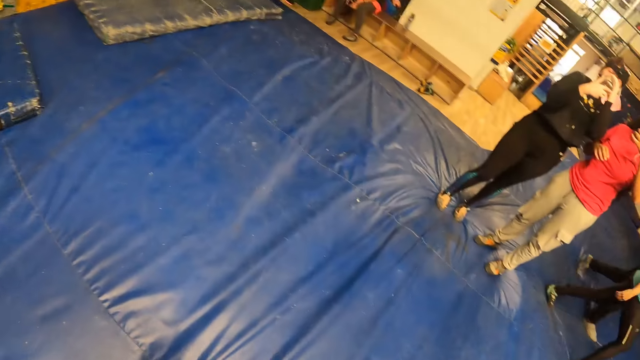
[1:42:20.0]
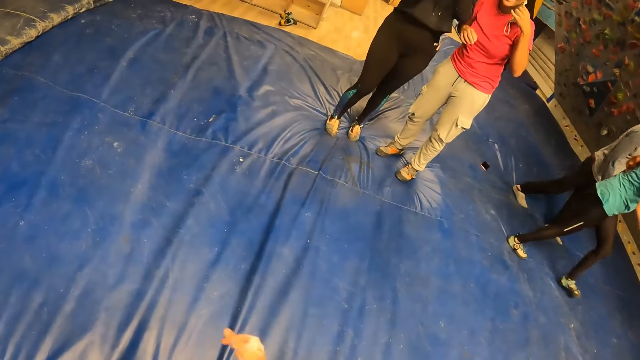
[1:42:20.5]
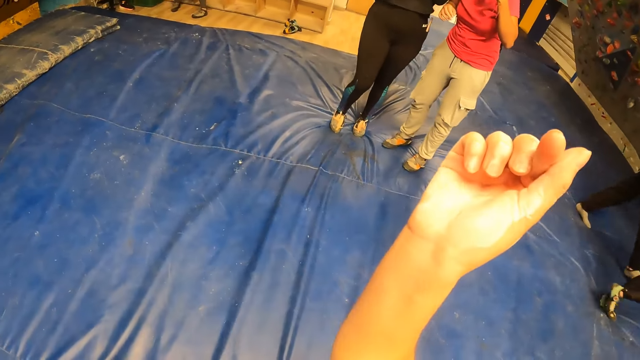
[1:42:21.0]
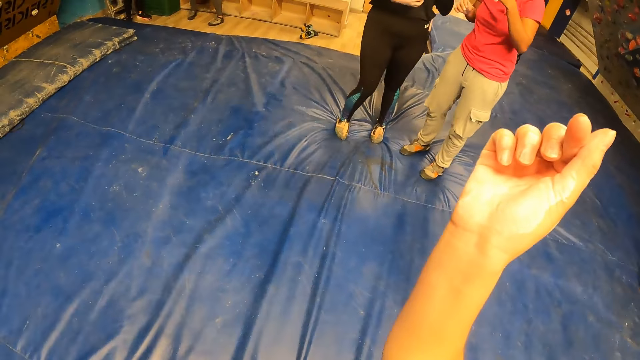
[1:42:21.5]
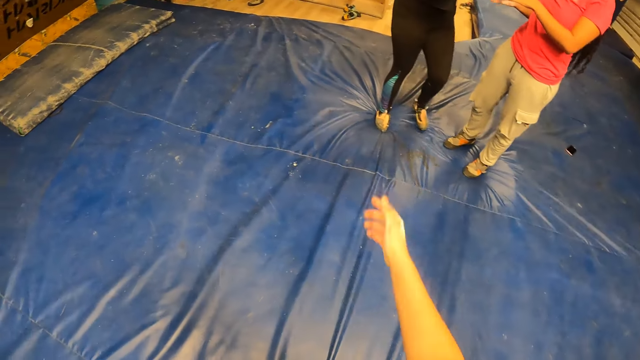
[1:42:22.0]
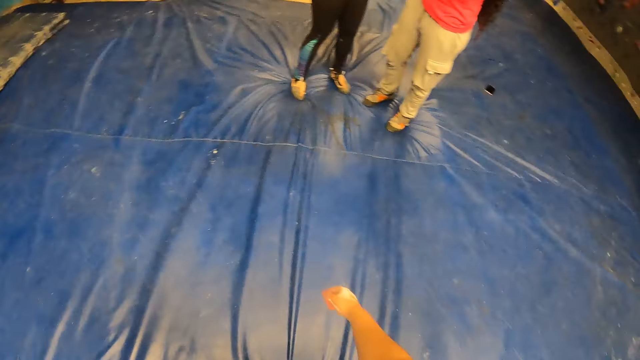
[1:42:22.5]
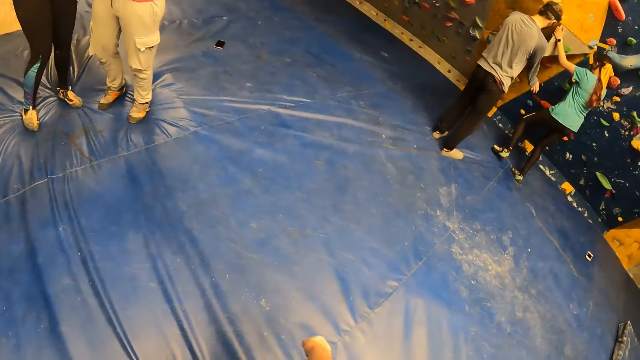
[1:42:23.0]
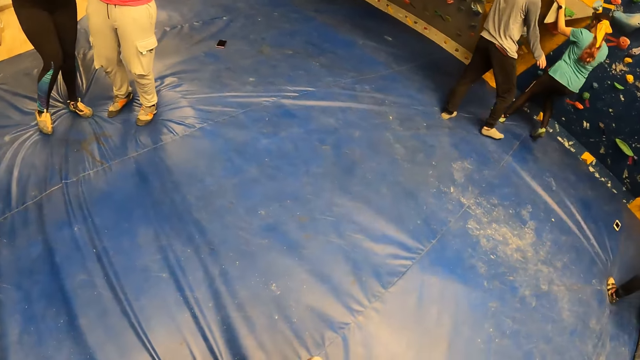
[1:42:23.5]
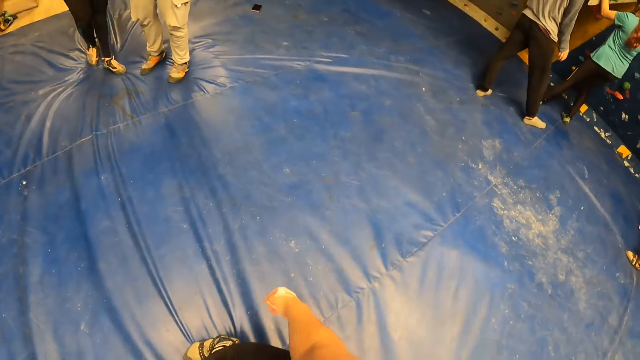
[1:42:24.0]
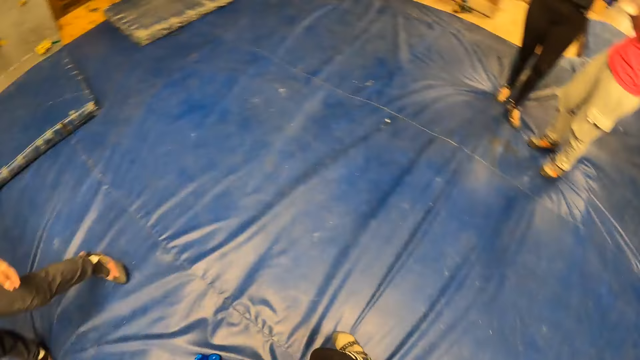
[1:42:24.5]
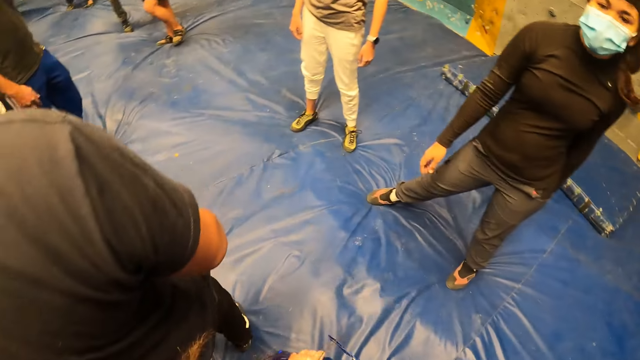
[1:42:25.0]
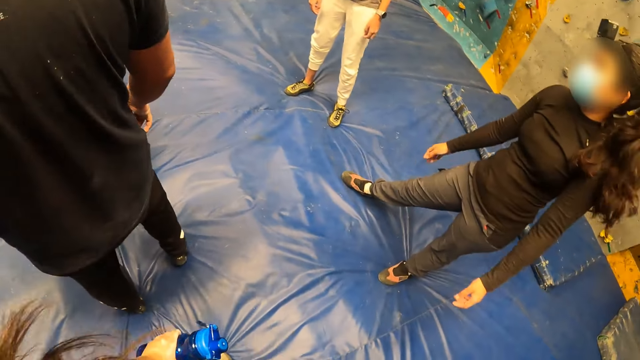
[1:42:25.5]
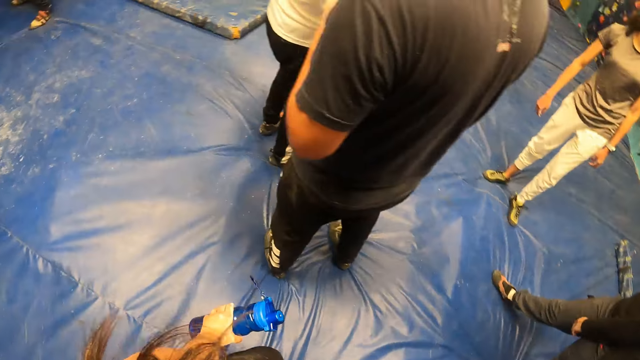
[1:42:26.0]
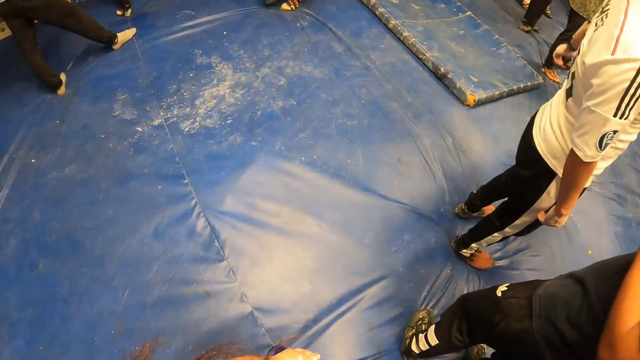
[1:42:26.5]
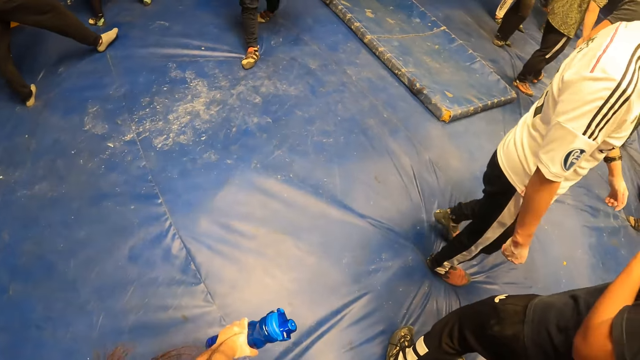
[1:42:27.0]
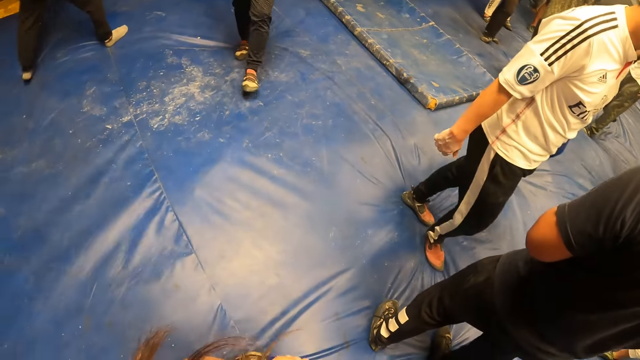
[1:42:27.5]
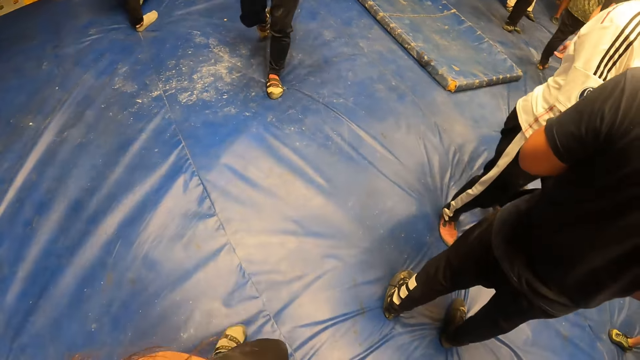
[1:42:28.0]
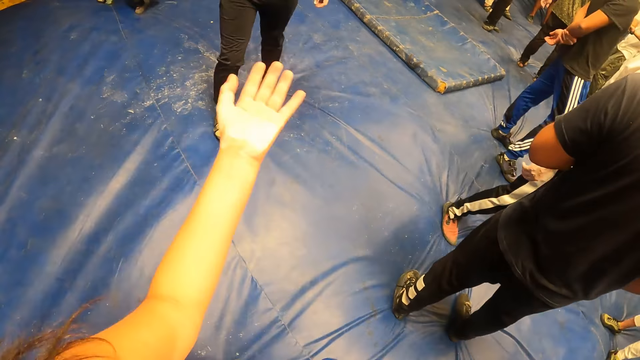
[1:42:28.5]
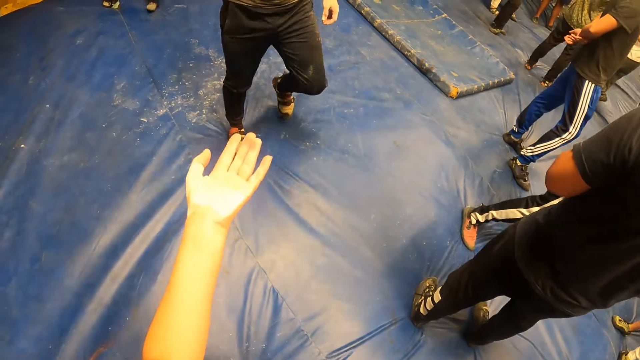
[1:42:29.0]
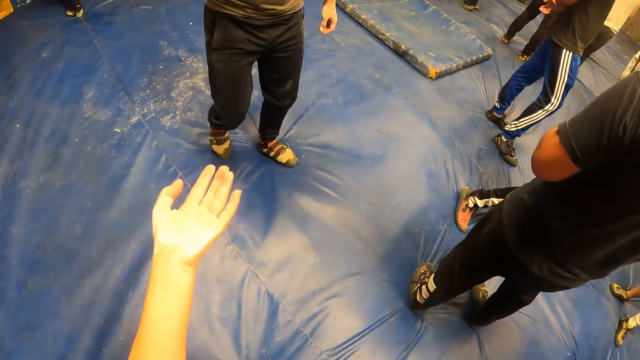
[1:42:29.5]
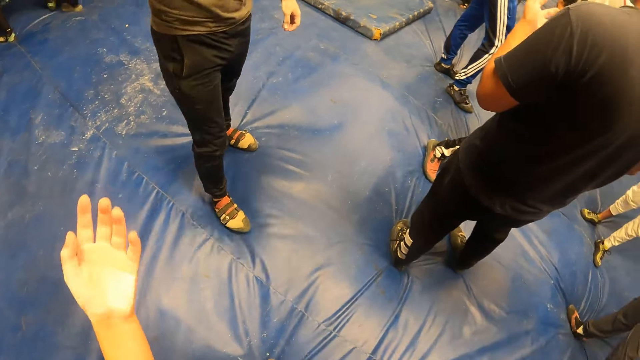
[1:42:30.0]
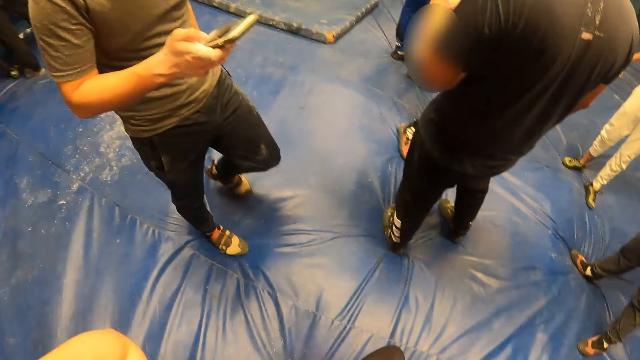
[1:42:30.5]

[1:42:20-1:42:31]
The camera wearer lifts his hand. He looks around the room. He interacts with a man. He lifts his hand.

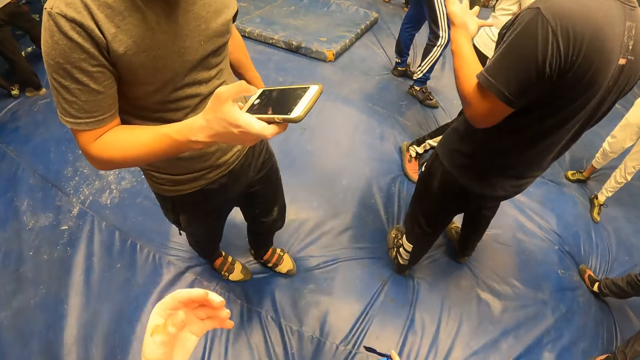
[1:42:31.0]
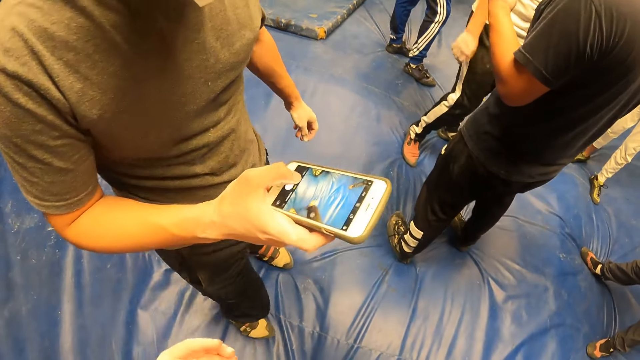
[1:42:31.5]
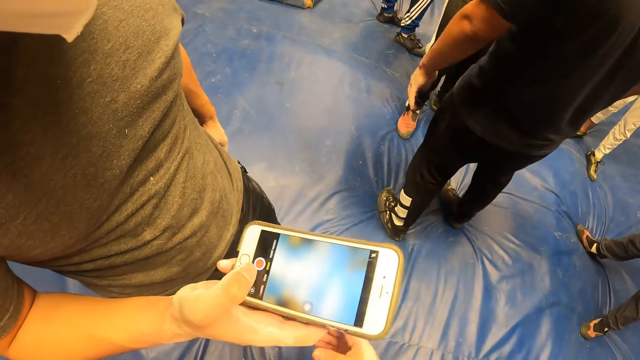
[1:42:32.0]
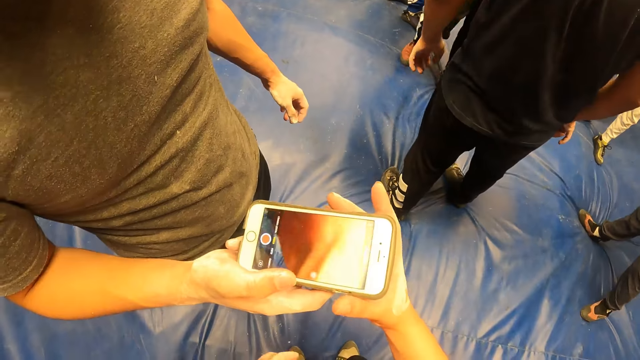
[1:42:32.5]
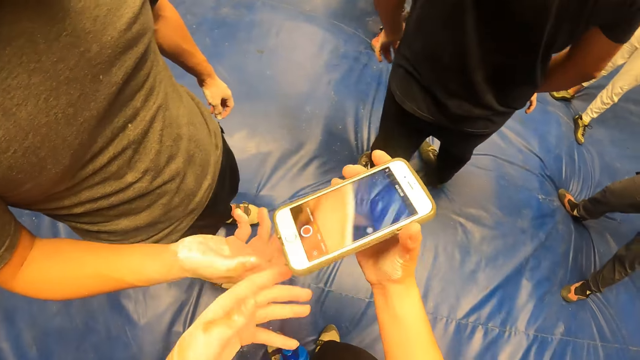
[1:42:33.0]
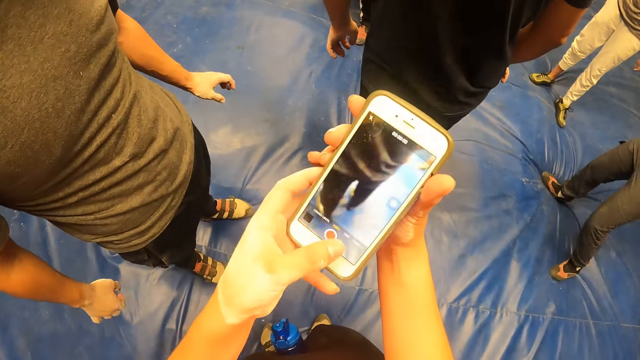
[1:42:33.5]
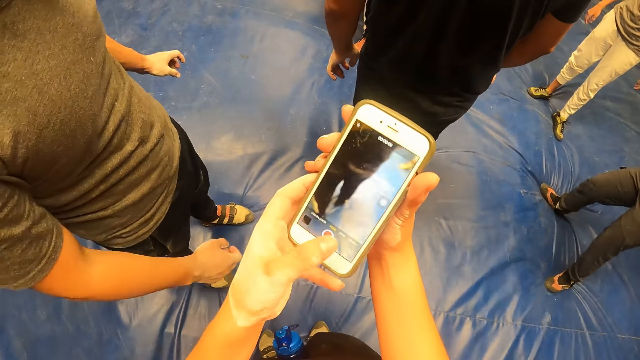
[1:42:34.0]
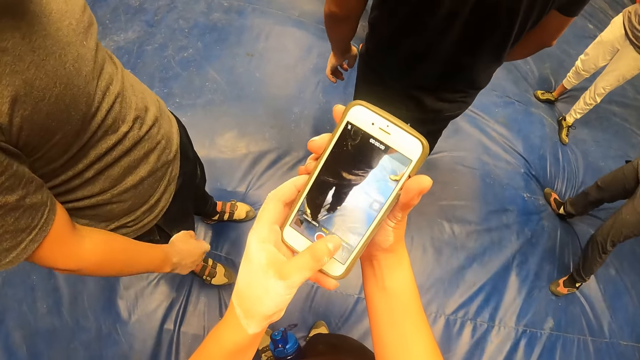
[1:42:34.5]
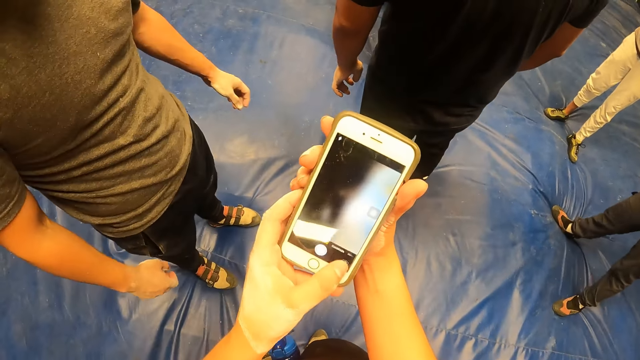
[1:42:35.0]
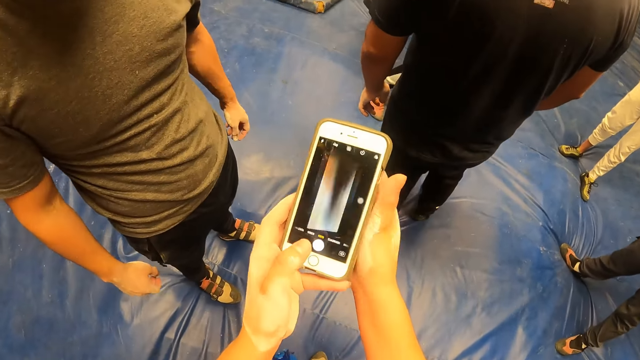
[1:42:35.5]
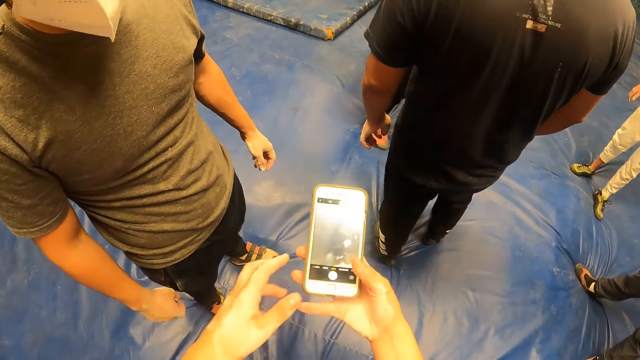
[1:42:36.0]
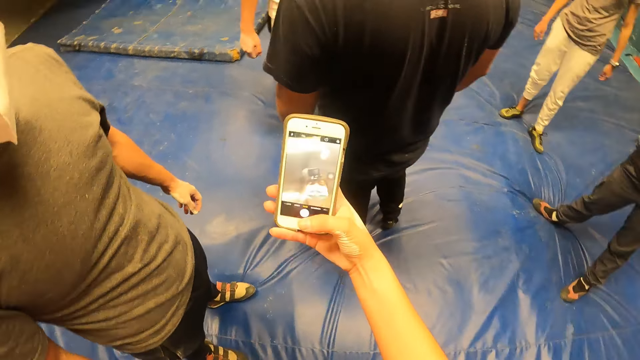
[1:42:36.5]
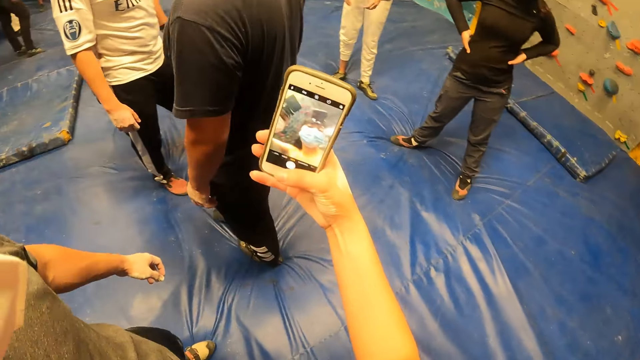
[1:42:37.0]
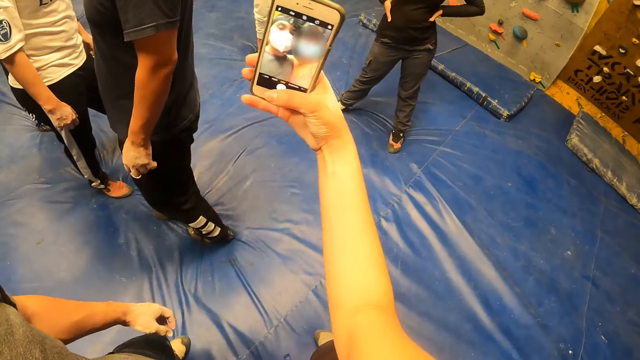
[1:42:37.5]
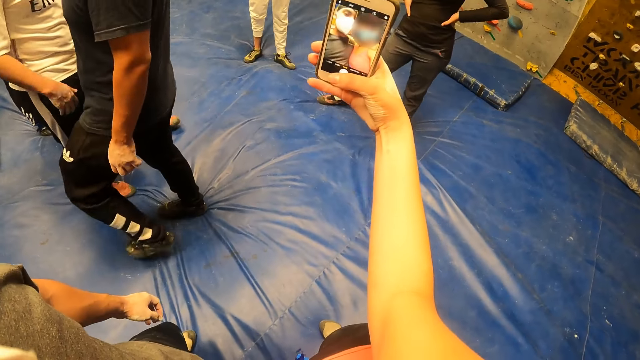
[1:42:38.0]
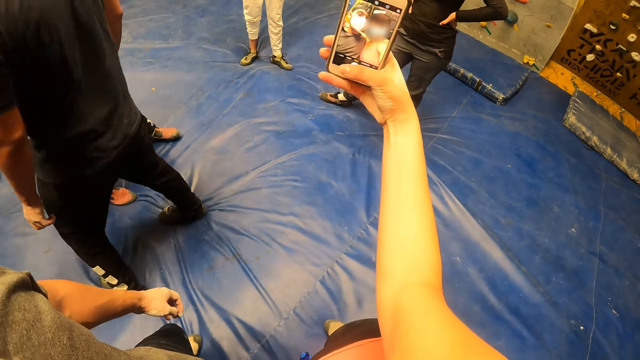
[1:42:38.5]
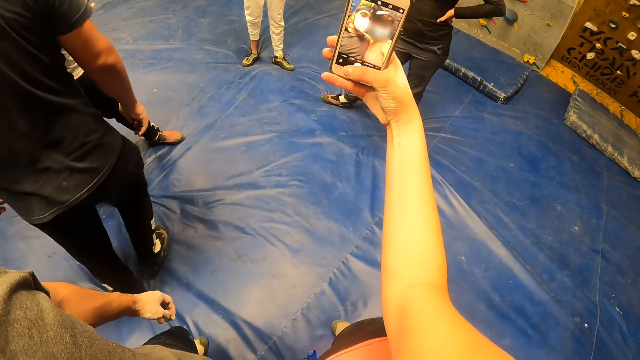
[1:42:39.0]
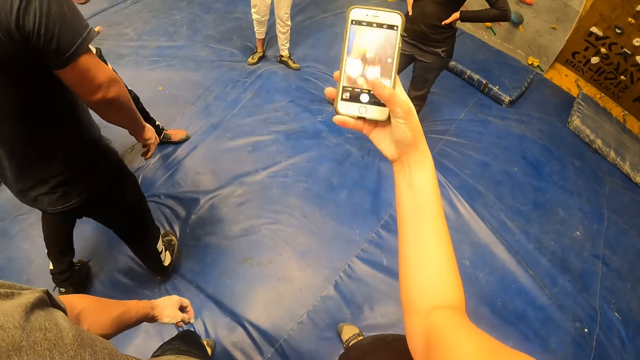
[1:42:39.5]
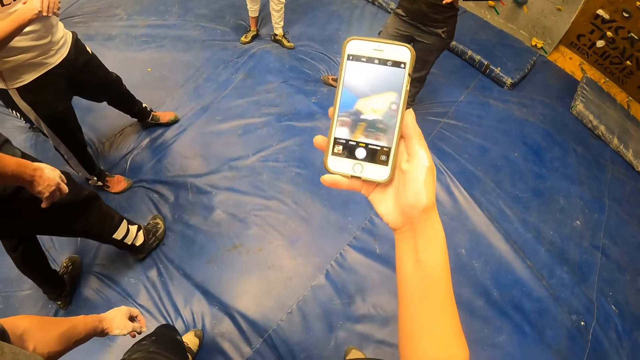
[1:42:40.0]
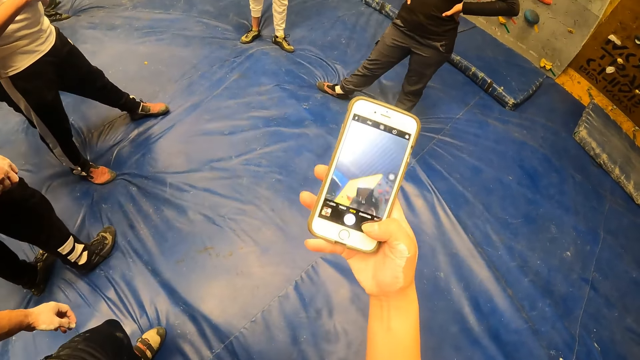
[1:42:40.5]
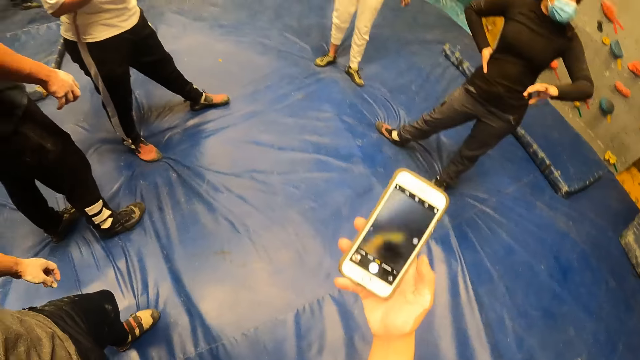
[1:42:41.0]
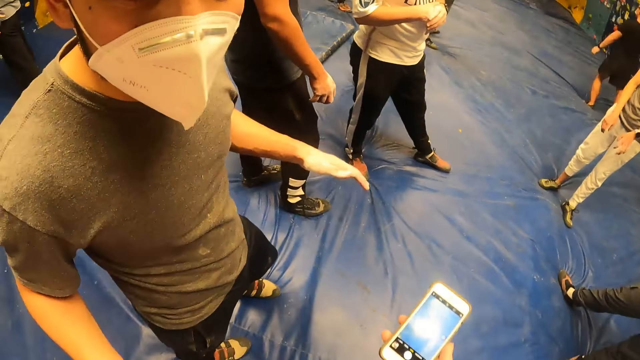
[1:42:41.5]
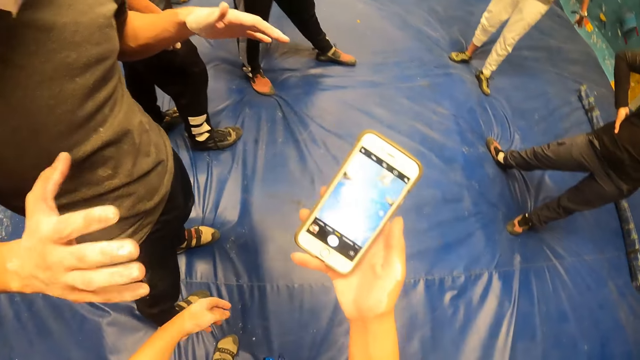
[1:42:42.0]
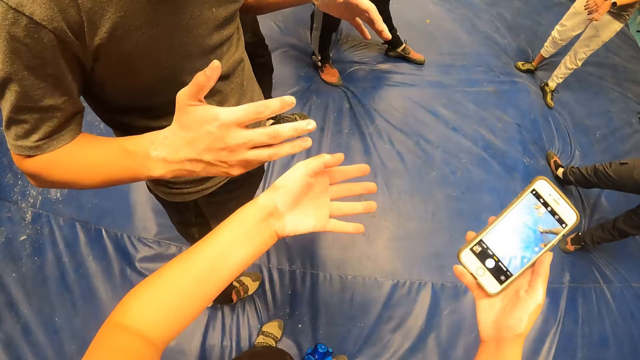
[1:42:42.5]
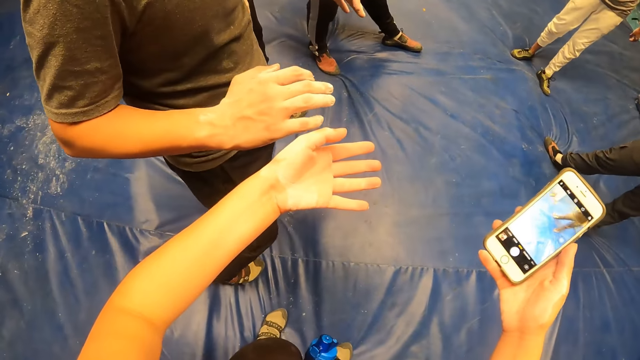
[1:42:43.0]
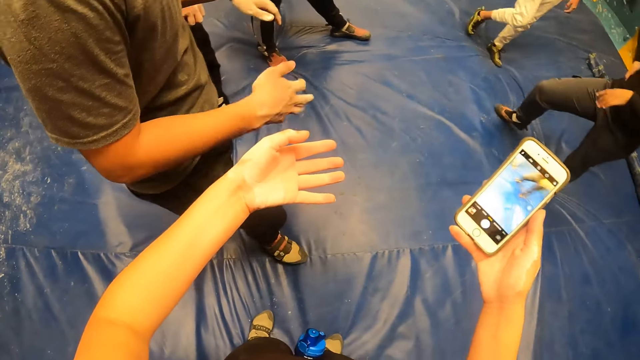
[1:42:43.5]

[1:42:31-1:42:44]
The man operates a phone with his right hand. The man passes the phone to the camera wearer with his right hand. The camera wearer picks up the phone. He operates the phone with both hands. He snaps a picture with the man with the phone in his right hand.
